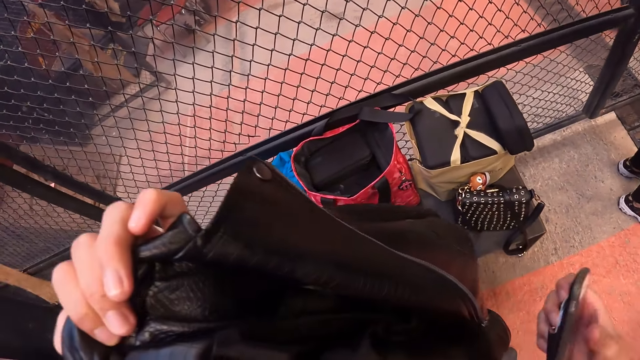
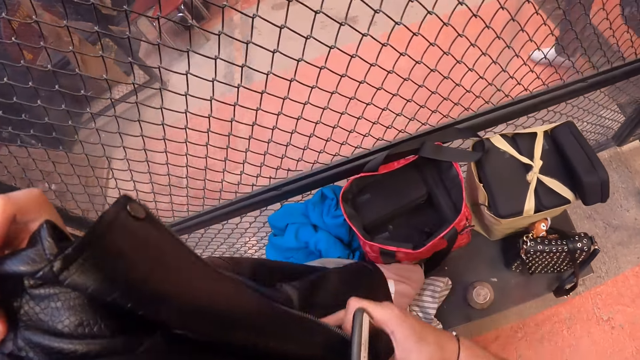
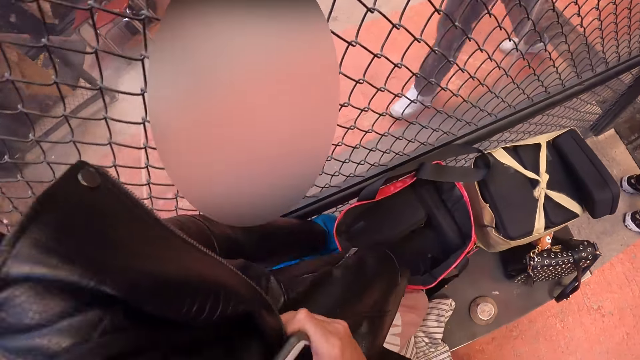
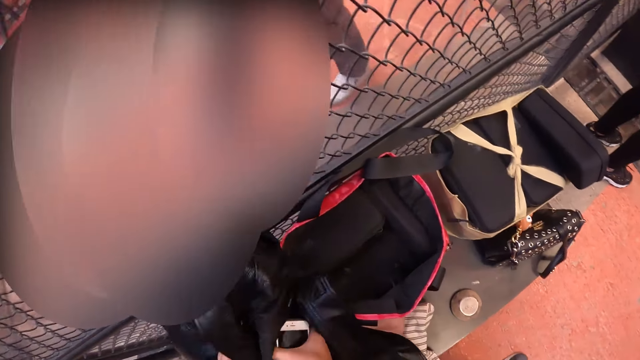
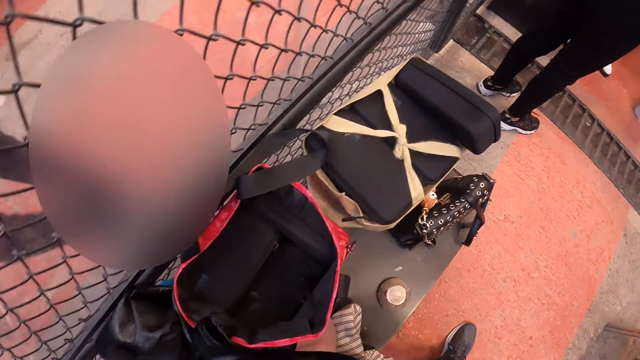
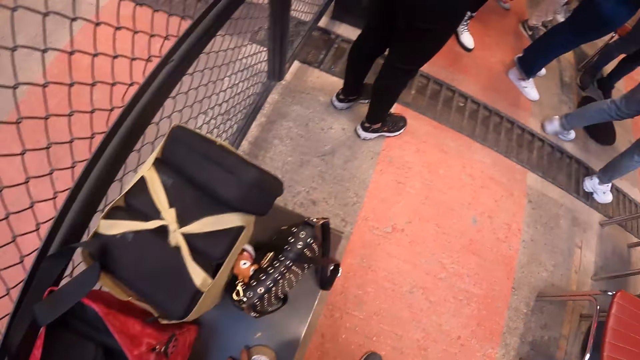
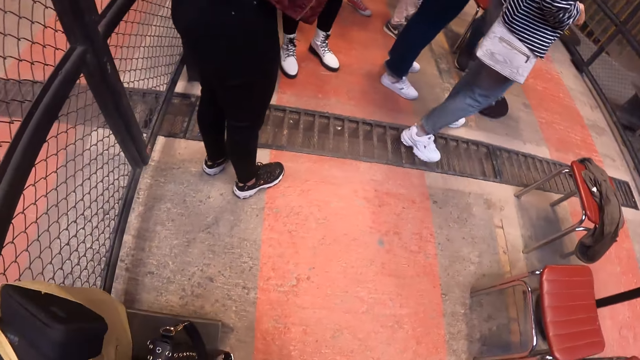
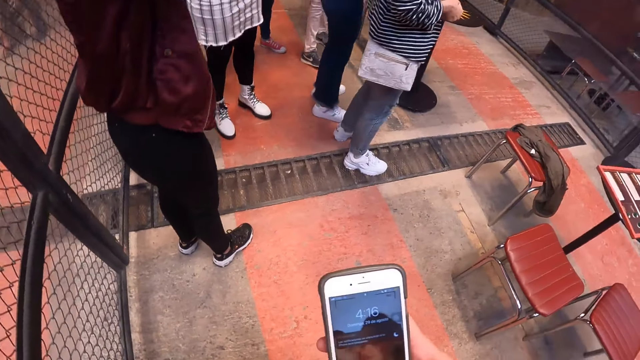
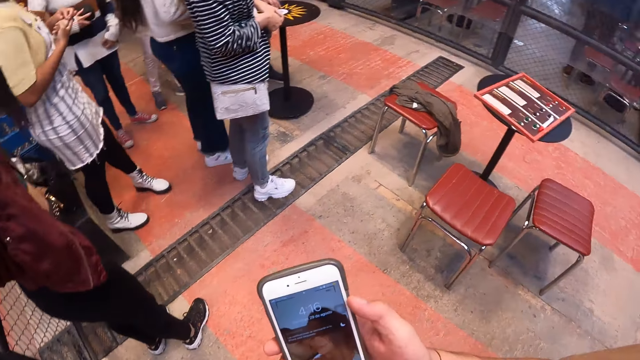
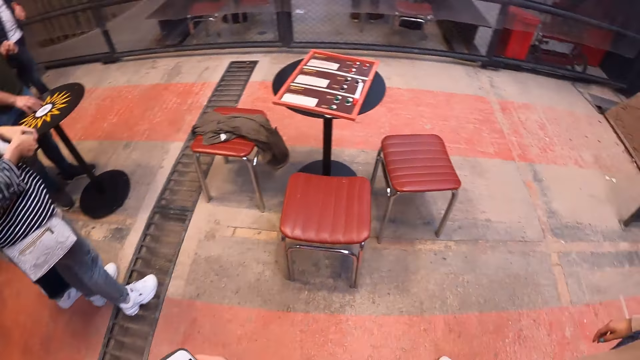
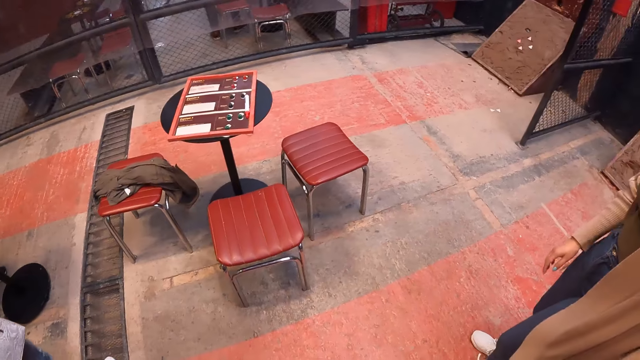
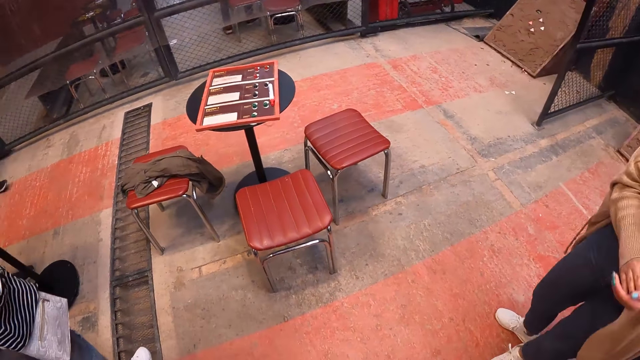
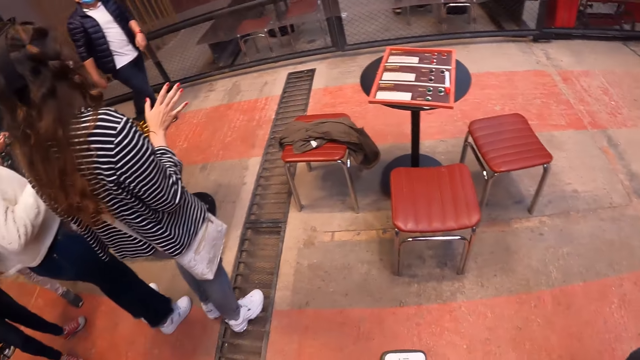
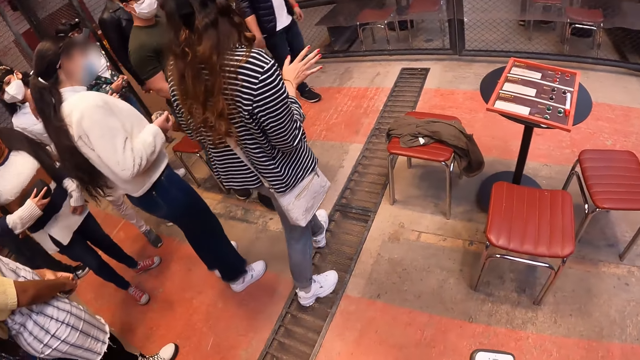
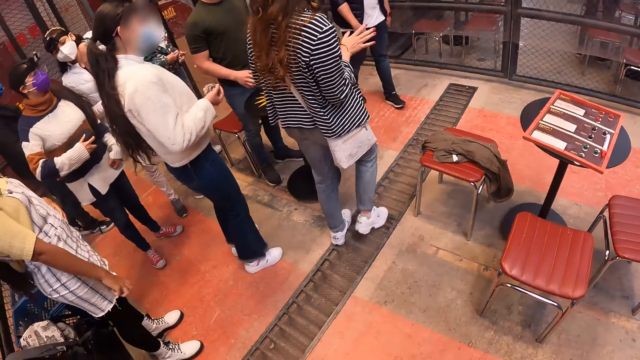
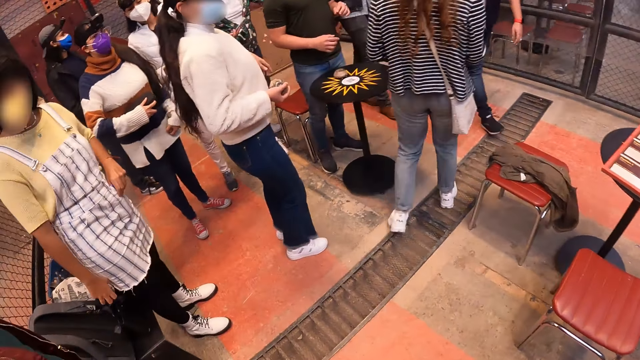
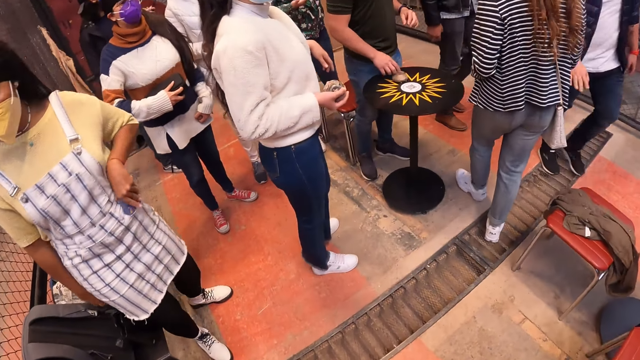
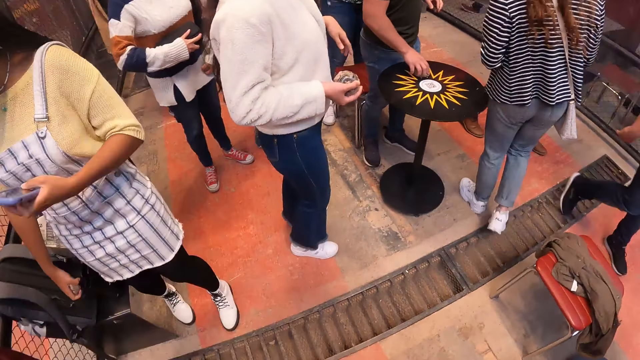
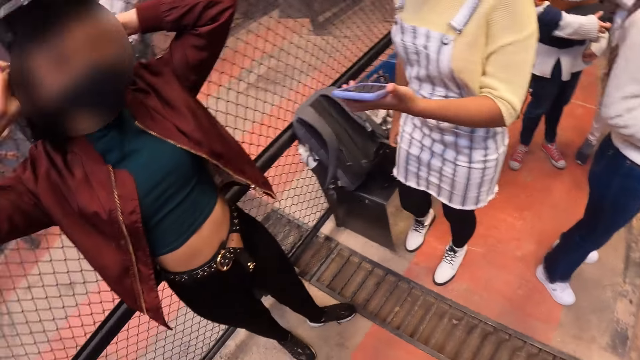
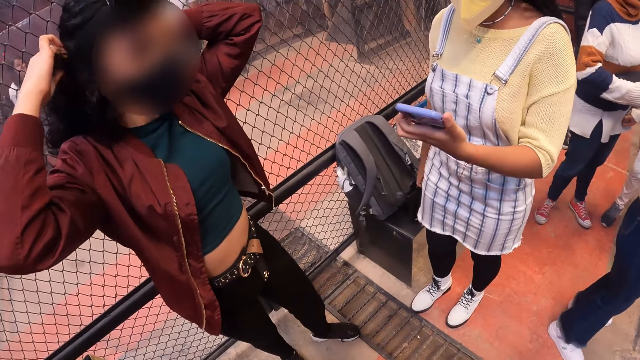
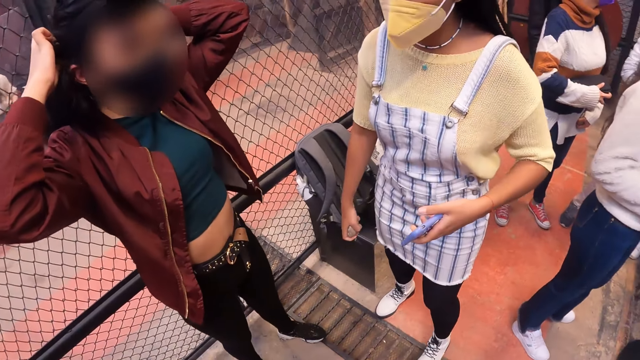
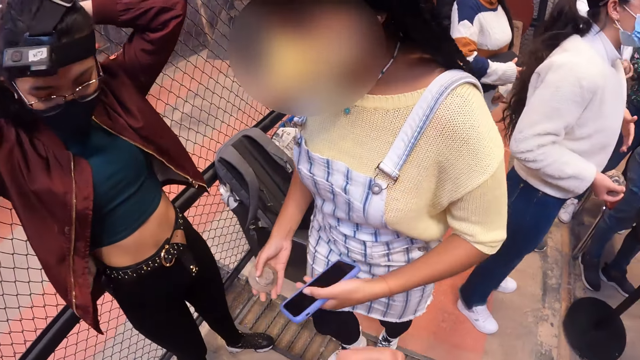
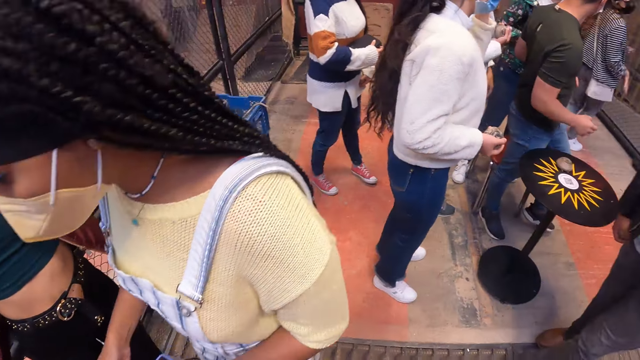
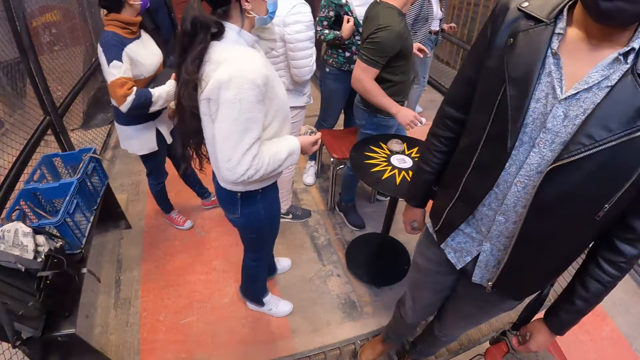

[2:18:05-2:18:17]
The camera wearer removes the jacket. She places the jacket on the bag on the table with both hands. She walks around the room. She operates a phone in her right hand. A woman picks up a phone from a pocket on her dress with her left hand. Another woman adjusts the headgear on her head with both hands.

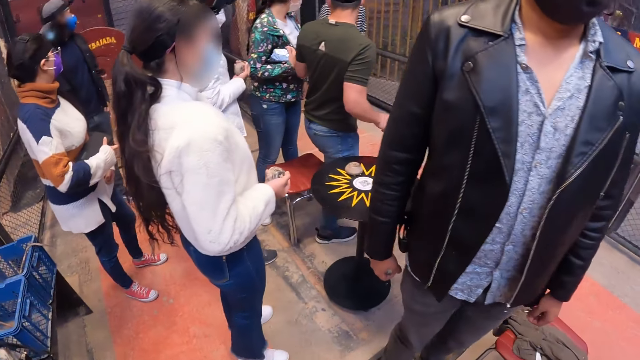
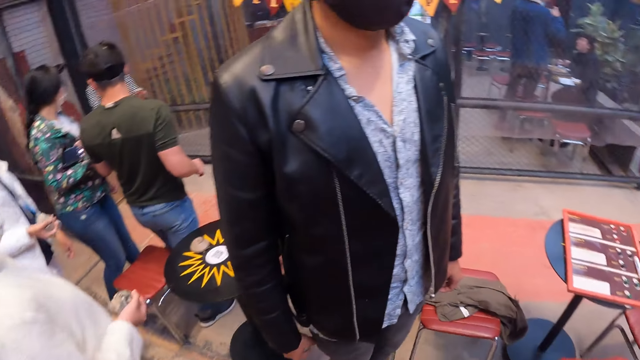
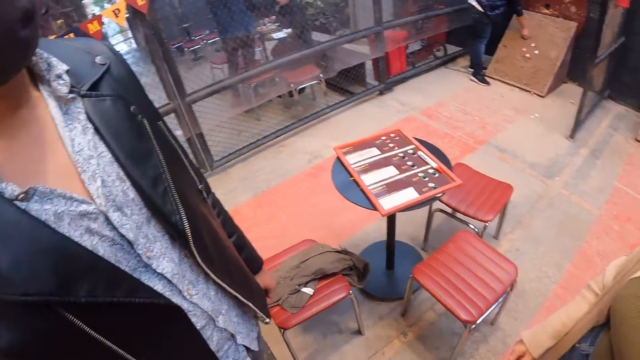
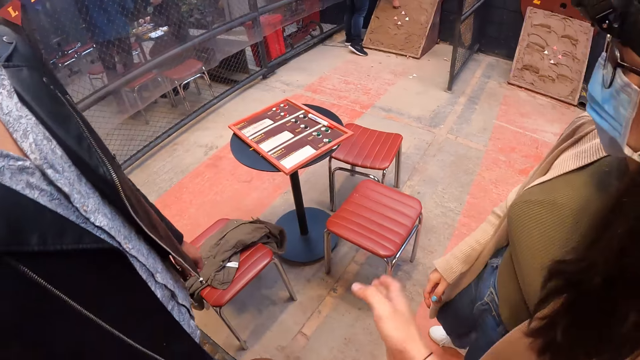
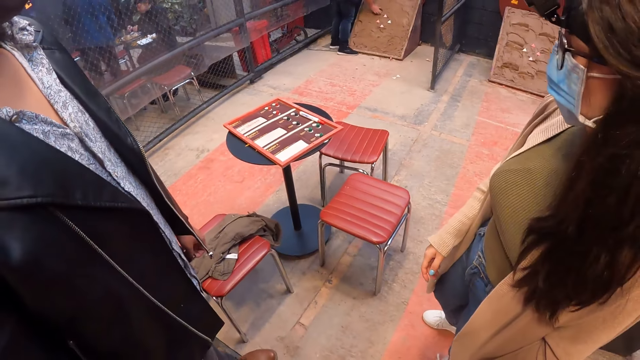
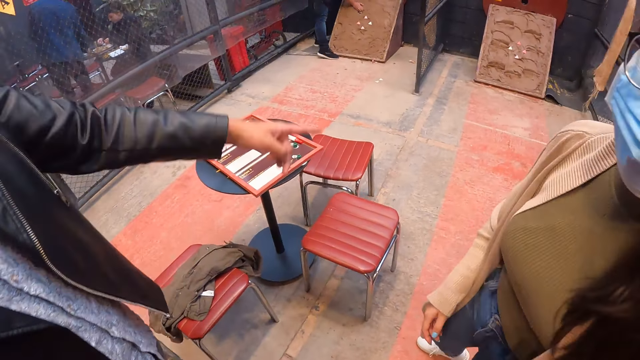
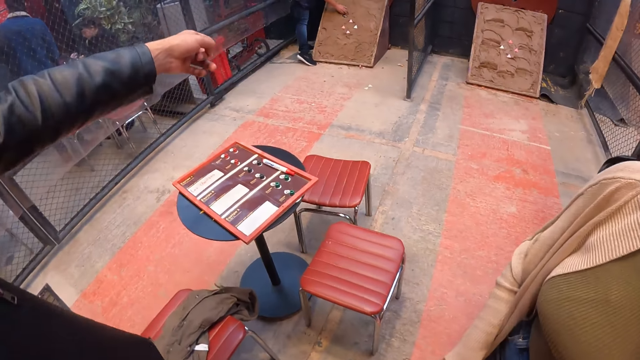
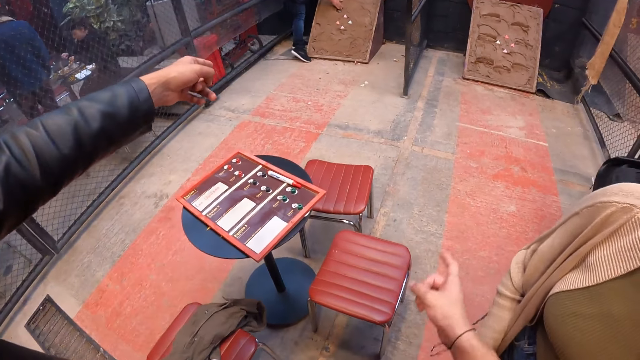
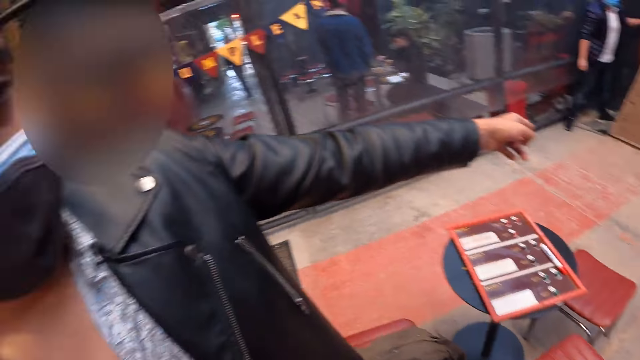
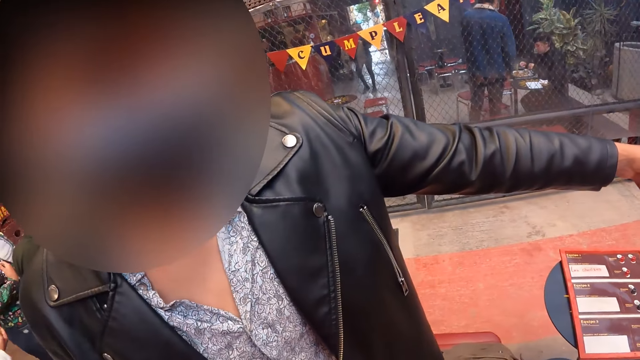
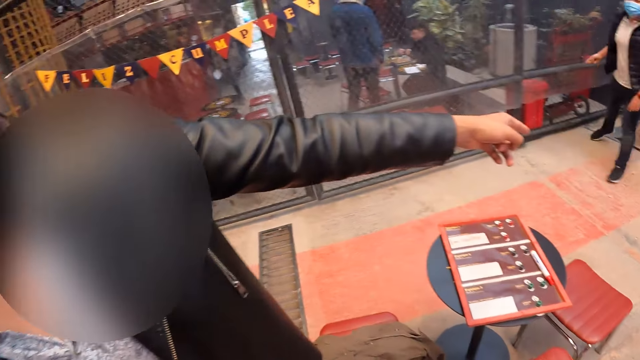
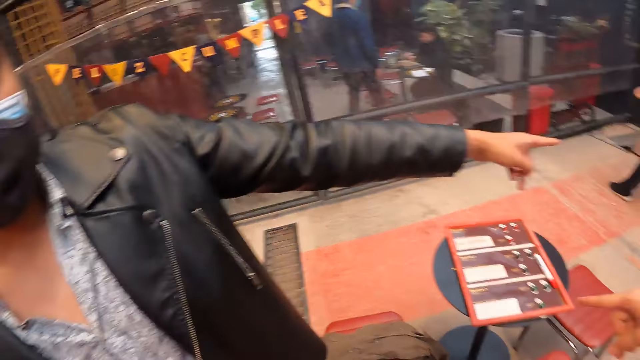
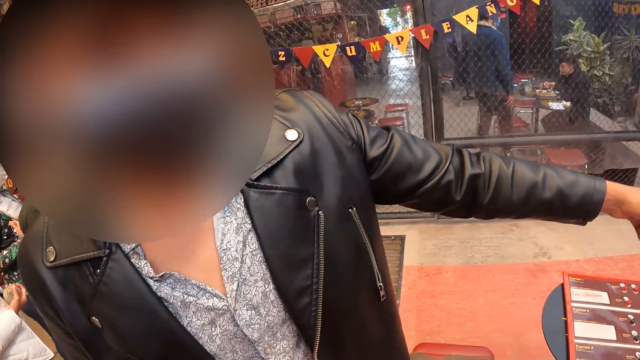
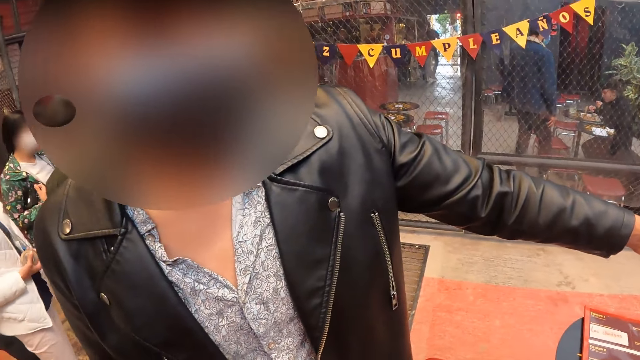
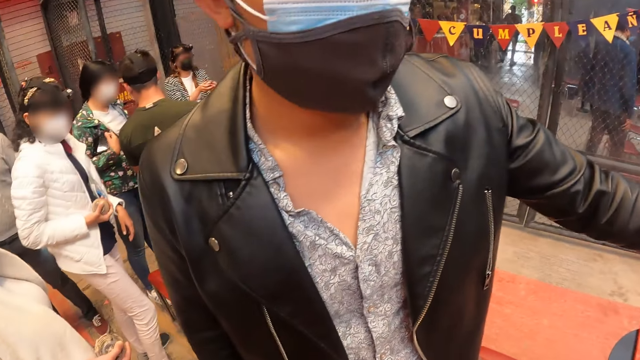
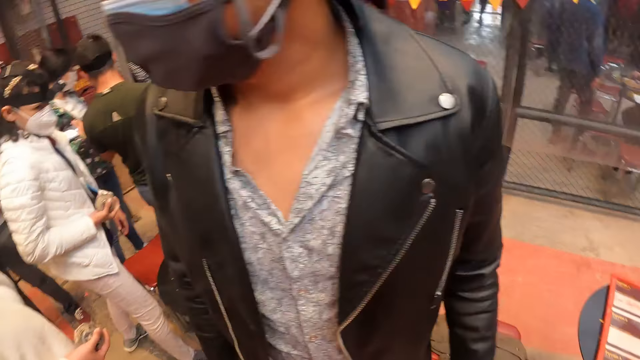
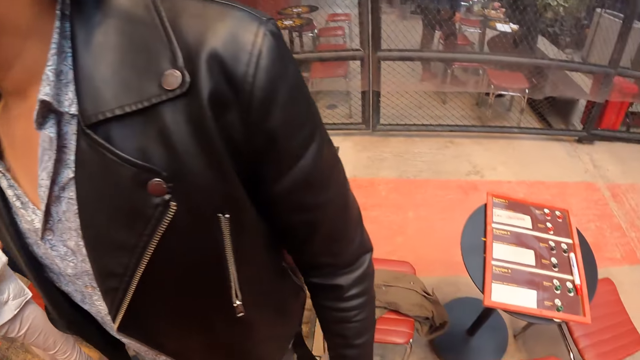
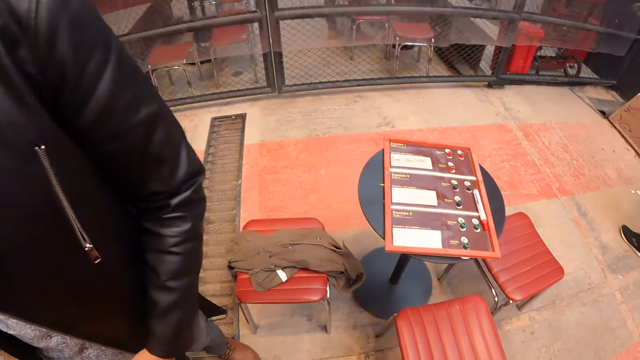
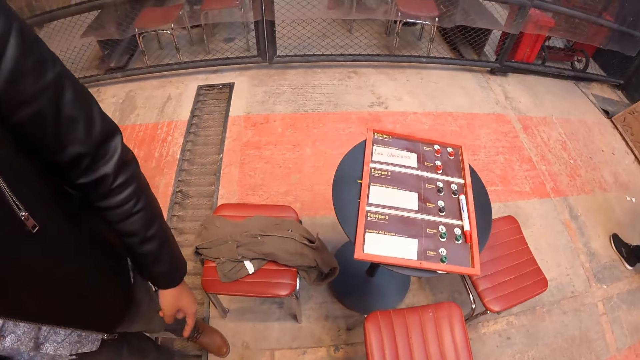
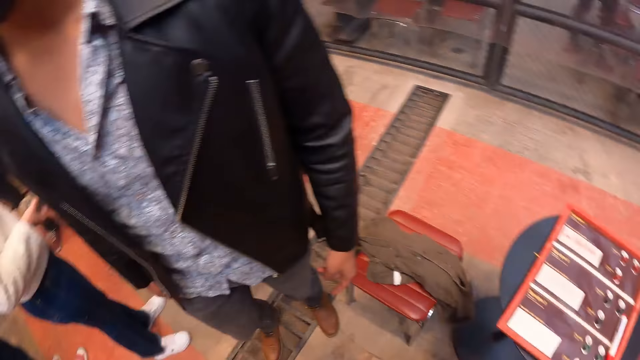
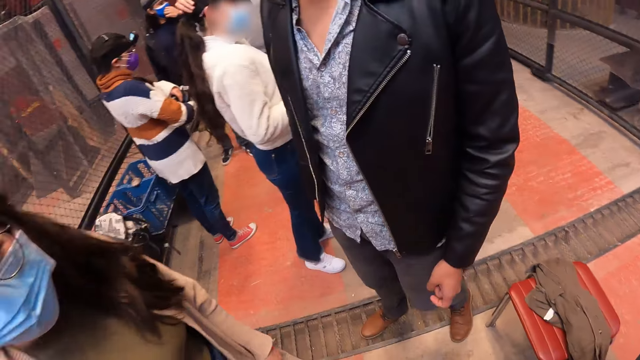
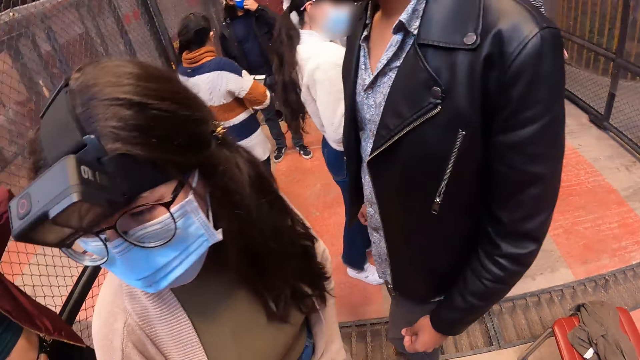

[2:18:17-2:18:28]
The camera wearer interacts with a woman and a man. They dialogue with a person. They dialogue with another person.
